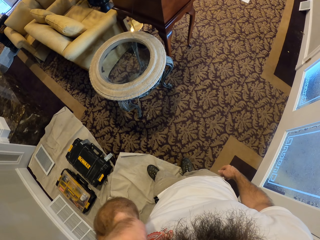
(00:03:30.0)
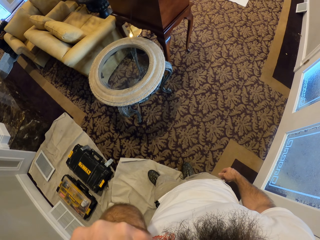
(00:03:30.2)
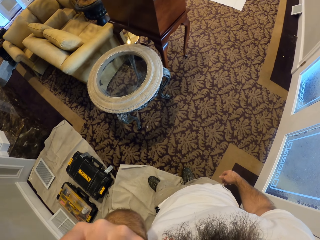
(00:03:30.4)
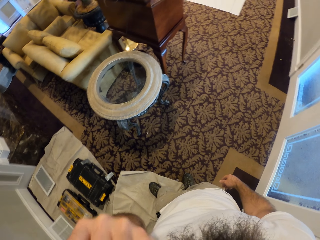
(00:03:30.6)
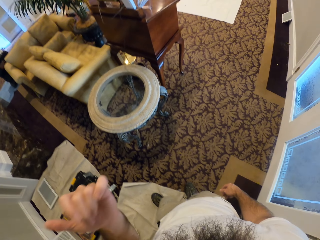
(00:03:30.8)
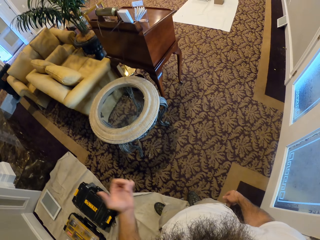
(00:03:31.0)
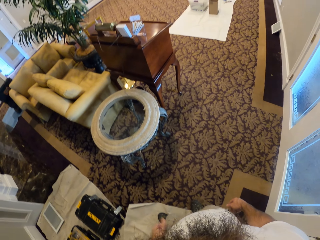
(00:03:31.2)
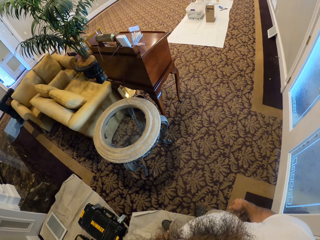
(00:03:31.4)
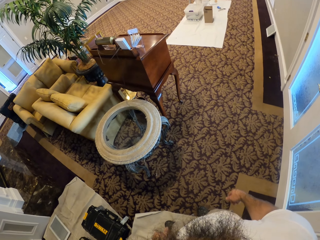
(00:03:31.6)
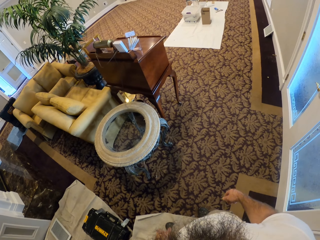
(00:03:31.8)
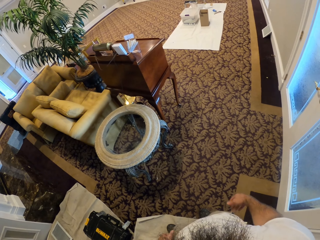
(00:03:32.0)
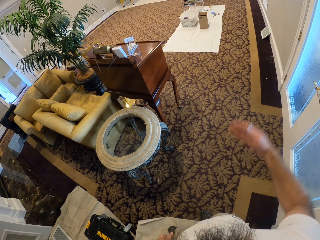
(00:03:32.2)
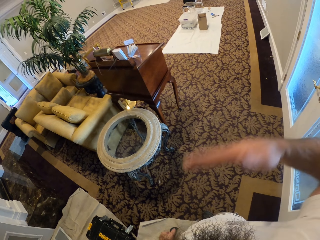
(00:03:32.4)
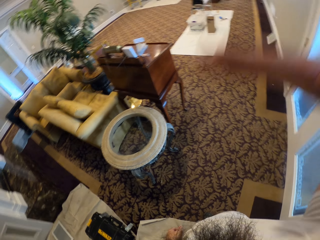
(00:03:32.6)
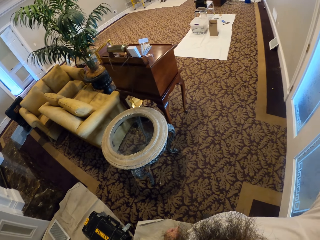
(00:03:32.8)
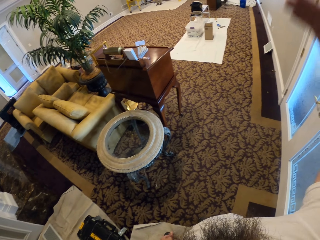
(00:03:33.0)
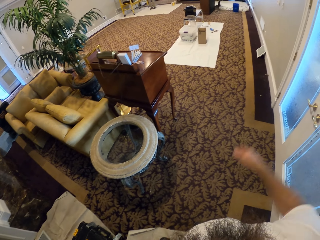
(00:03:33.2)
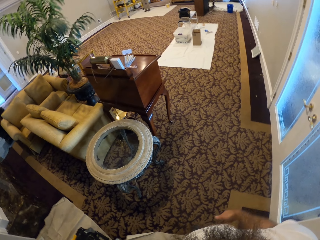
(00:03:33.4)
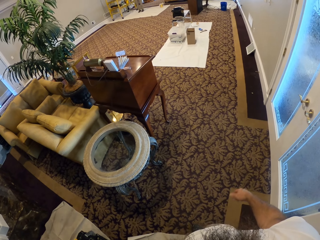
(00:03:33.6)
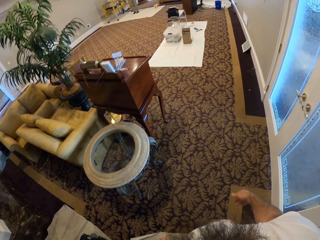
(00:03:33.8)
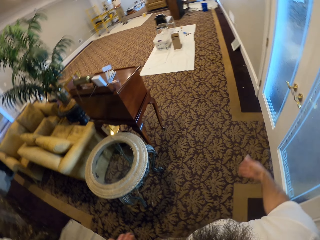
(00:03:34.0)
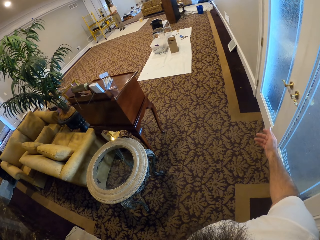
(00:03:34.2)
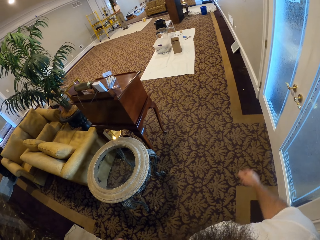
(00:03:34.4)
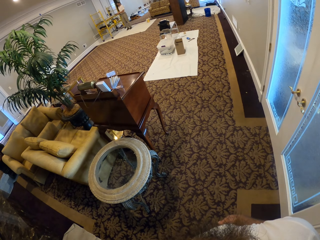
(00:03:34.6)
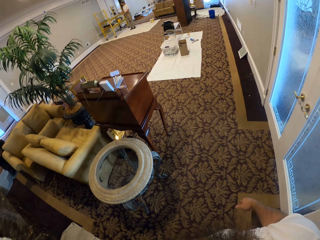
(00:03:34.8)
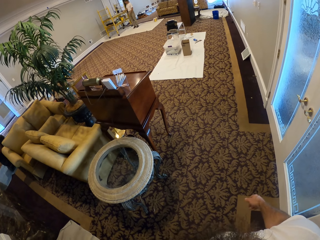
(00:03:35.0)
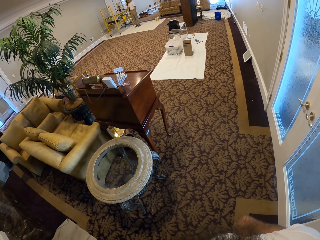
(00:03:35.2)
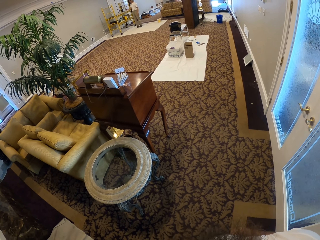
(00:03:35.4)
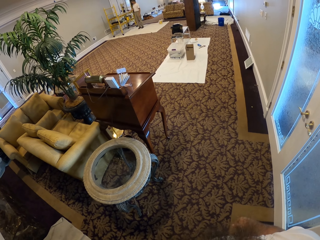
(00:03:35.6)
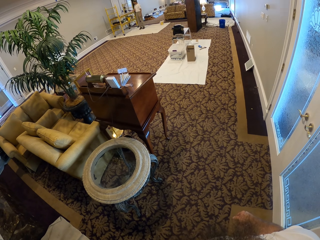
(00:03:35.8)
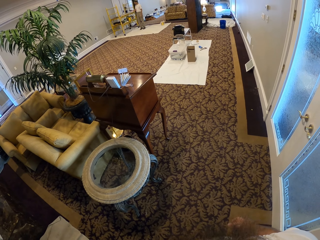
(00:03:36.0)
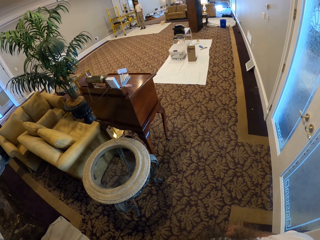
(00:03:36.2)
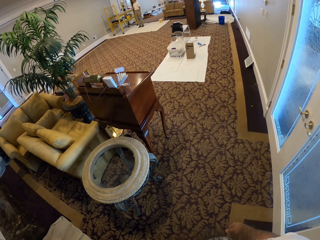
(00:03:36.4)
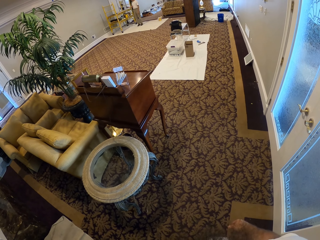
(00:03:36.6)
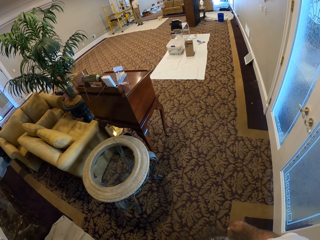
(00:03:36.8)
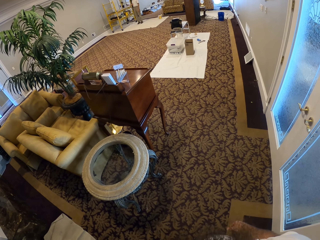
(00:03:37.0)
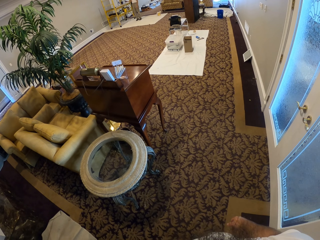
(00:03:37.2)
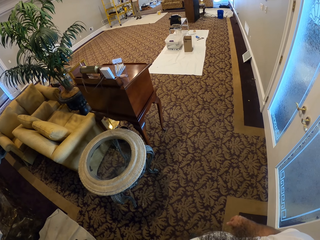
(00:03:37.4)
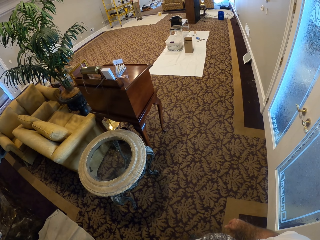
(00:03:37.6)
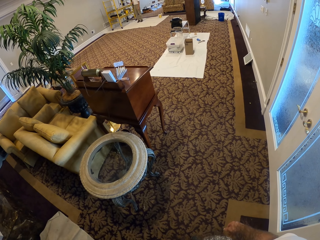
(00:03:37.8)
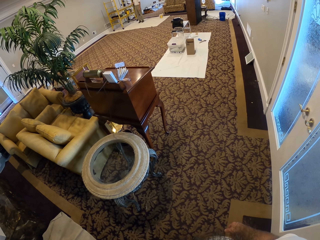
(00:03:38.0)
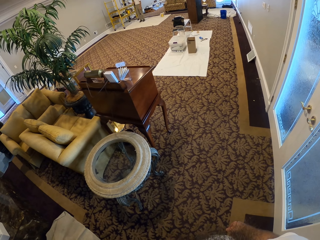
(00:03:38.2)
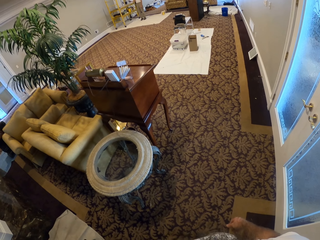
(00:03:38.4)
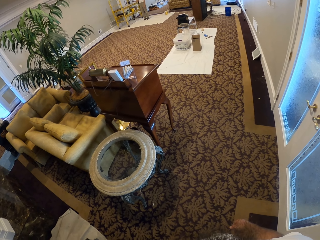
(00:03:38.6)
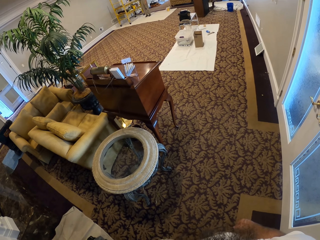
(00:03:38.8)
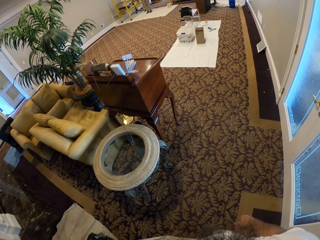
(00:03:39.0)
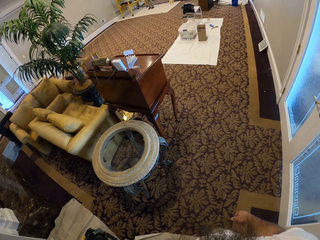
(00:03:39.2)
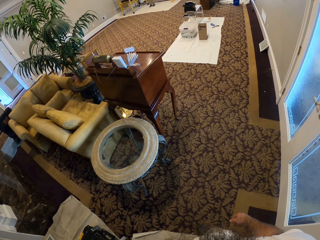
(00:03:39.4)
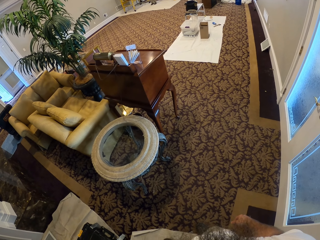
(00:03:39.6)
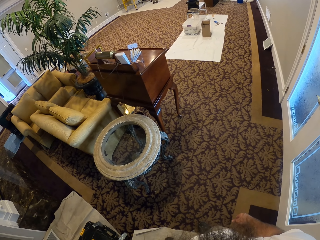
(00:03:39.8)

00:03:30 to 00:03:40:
The camera wearer moves a hand to the face. They interact with a man. The camera wearer moves a hand in the room.

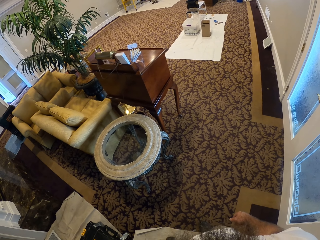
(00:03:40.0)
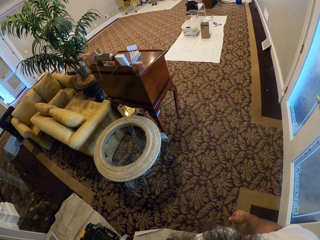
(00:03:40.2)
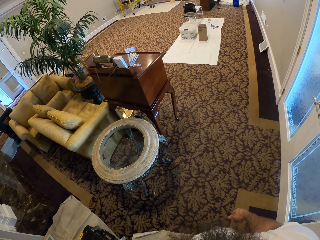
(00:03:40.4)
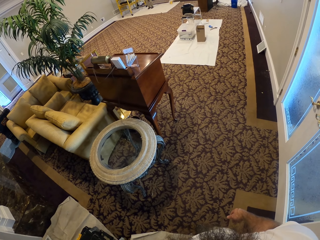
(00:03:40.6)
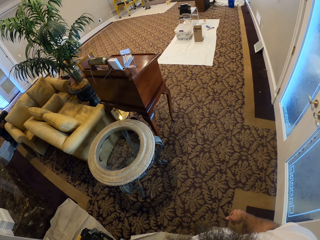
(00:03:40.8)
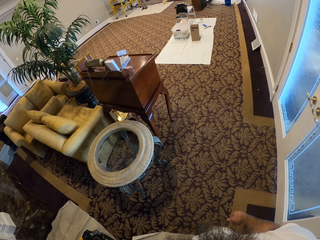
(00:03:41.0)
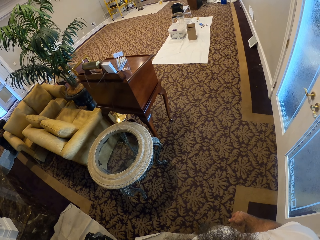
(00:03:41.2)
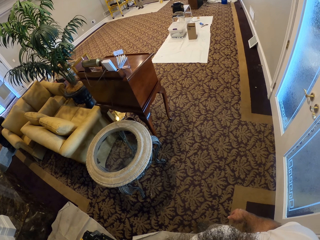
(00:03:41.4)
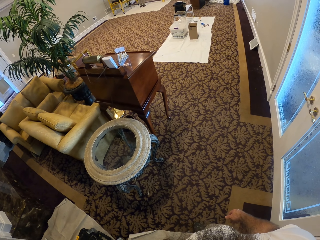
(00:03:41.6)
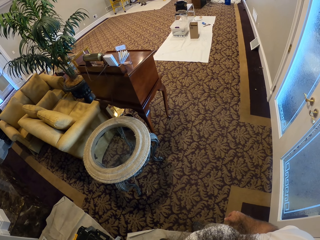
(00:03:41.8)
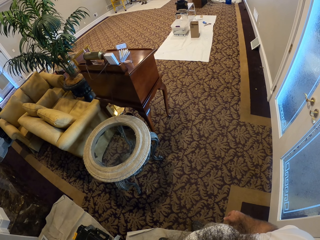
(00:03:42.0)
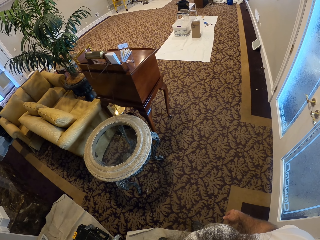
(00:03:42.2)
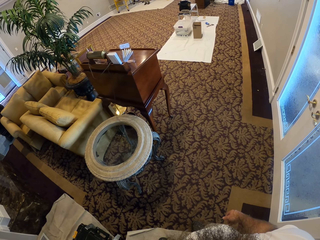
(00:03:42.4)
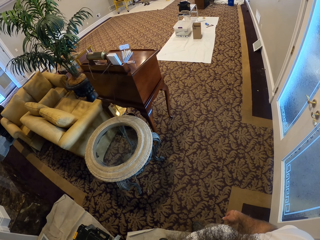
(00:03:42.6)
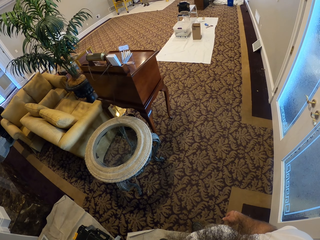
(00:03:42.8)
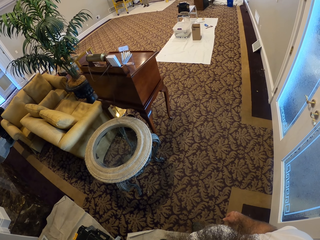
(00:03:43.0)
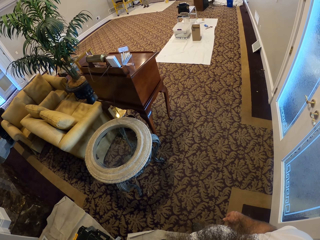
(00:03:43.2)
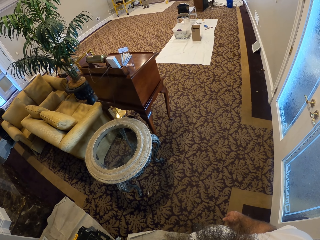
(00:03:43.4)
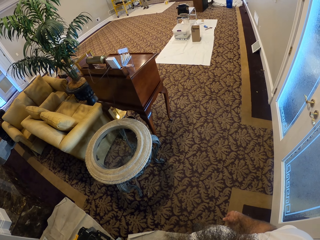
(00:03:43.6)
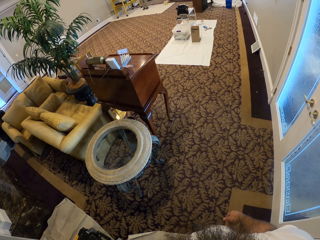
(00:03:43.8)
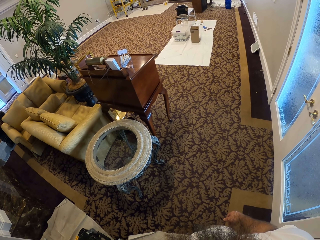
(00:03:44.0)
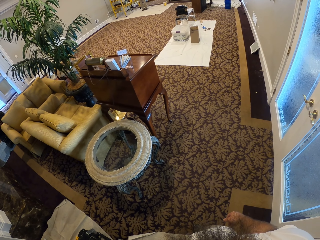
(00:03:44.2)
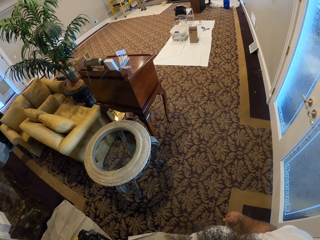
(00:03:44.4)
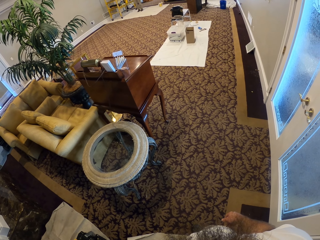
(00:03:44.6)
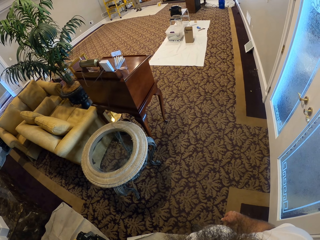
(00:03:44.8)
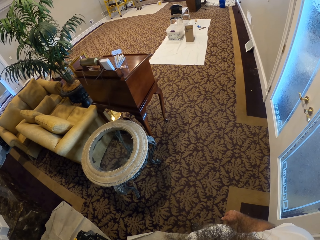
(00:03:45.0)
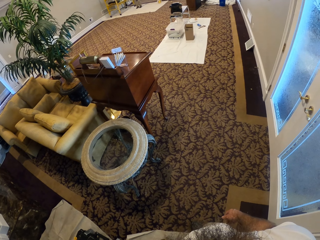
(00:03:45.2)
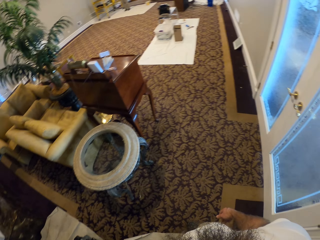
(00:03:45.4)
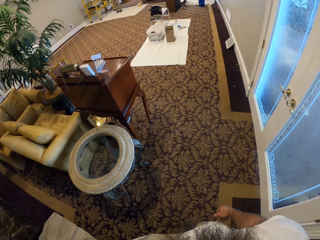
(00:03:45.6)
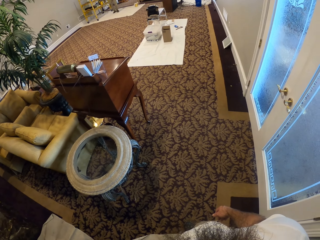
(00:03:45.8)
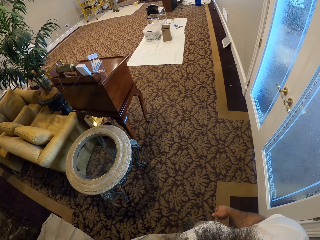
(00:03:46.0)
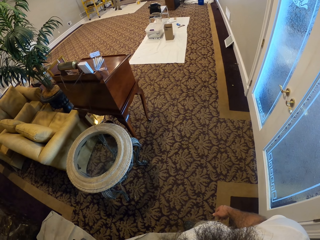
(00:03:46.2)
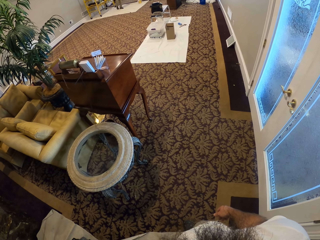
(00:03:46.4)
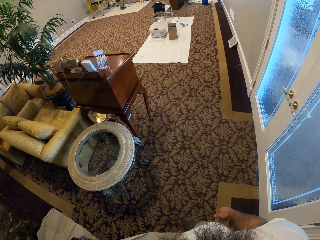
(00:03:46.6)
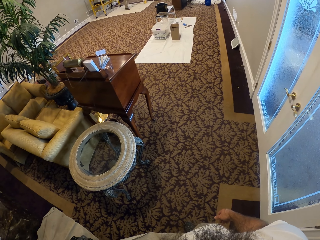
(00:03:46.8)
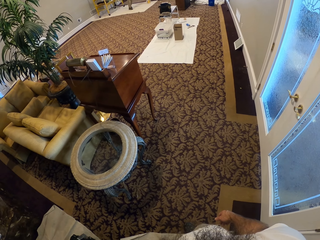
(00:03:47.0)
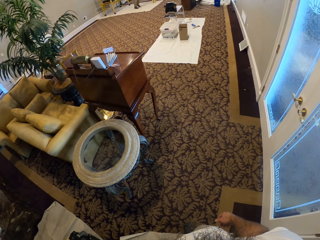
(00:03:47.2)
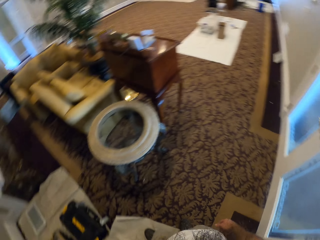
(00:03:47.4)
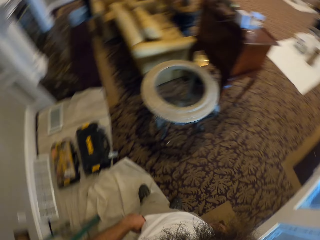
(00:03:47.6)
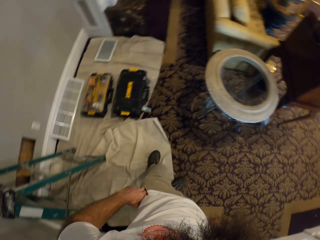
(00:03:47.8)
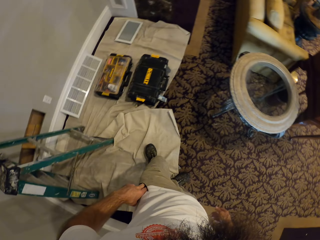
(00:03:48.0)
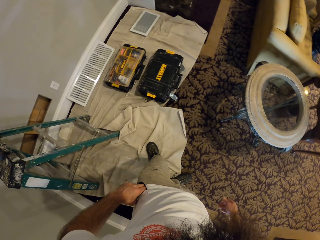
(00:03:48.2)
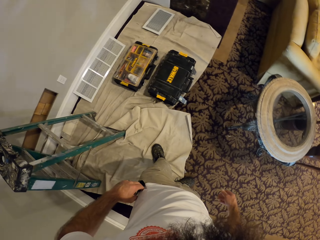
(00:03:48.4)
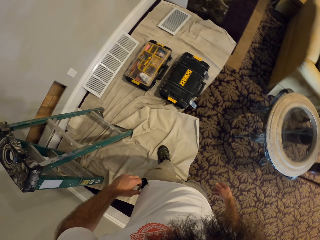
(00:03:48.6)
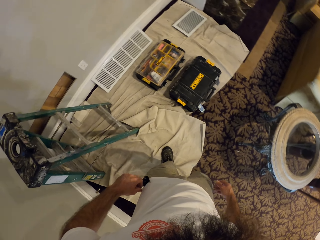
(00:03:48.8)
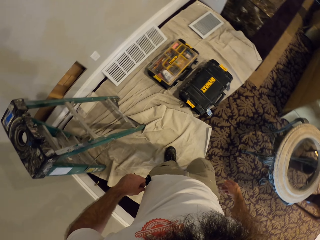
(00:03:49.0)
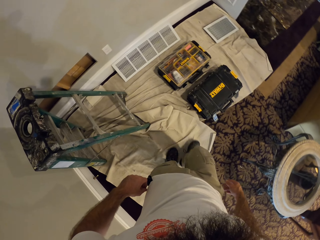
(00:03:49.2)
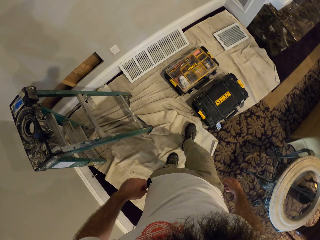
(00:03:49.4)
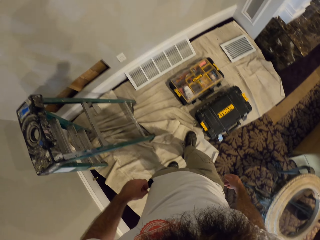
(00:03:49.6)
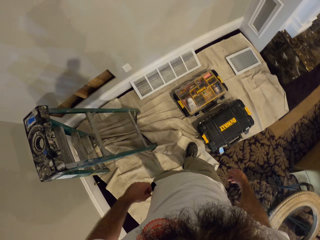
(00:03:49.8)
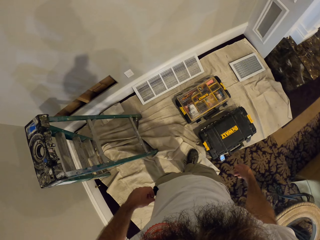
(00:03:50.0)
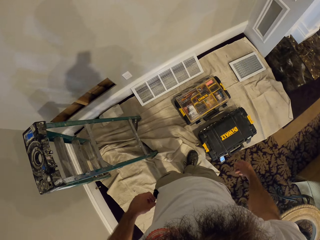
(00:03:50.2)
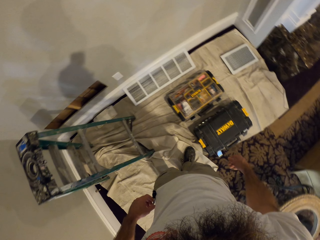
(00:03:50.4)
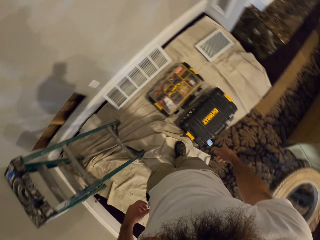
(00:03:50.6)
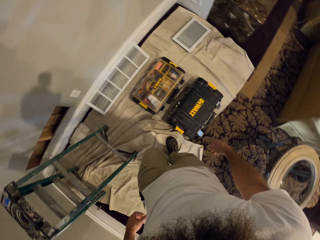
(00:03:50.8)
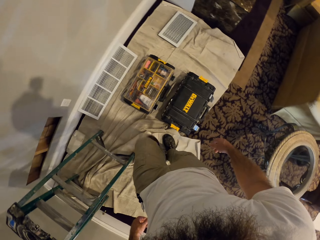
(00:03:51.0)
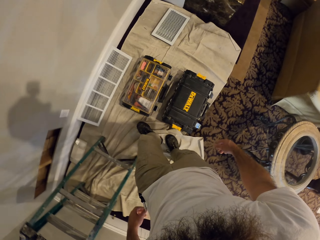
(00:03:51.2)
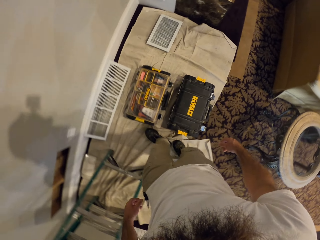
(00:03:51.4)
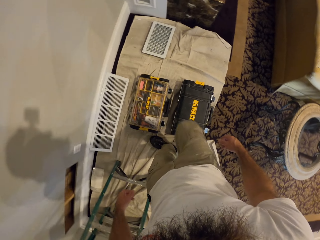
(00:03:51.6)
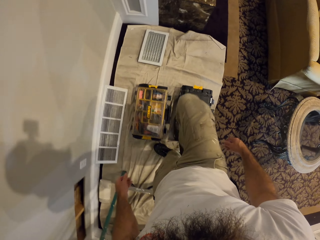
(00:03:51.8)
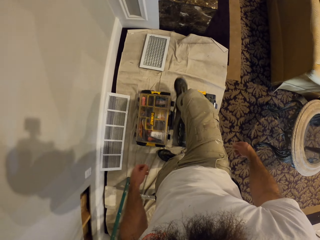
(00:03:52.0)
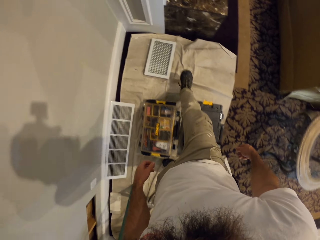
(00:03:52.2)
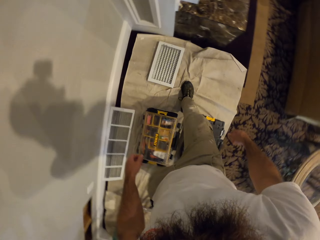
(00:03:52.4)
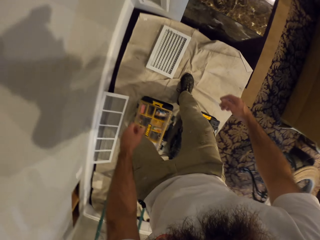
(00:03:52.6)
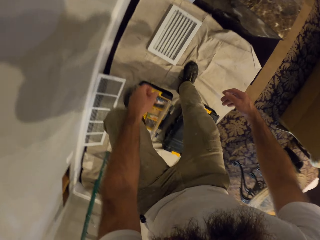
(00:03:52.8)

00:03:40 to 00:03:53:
The camera wearer stares in the room. They move a hand in the room.
